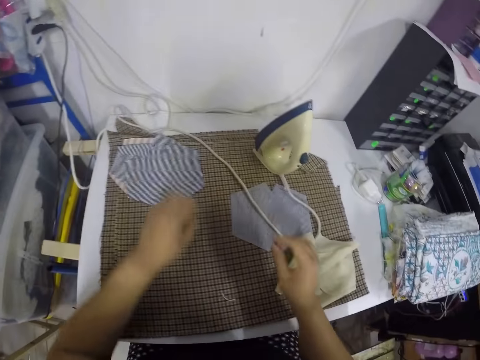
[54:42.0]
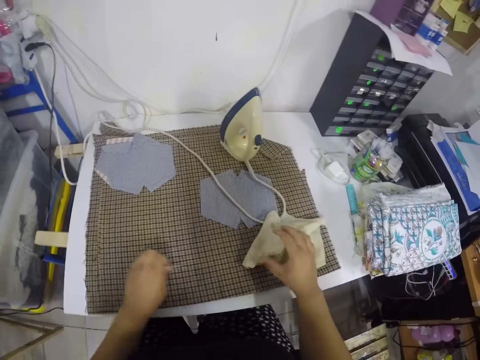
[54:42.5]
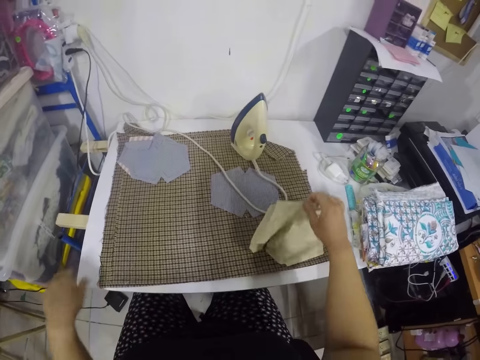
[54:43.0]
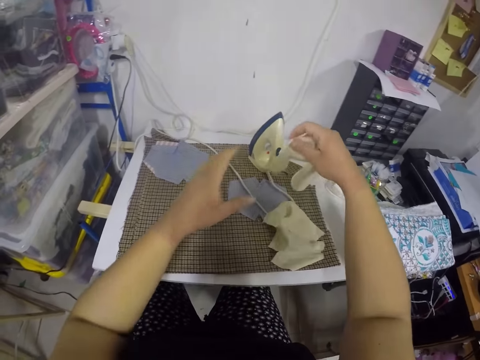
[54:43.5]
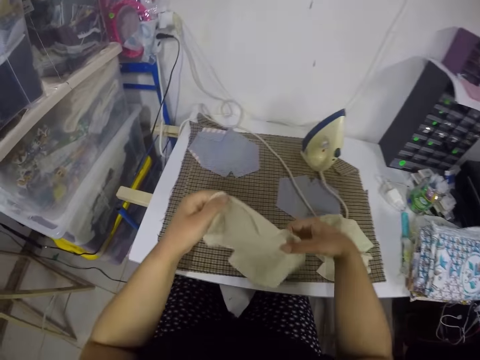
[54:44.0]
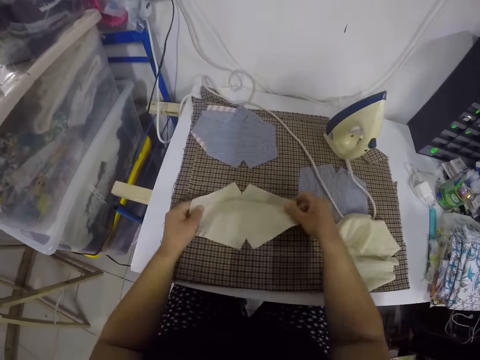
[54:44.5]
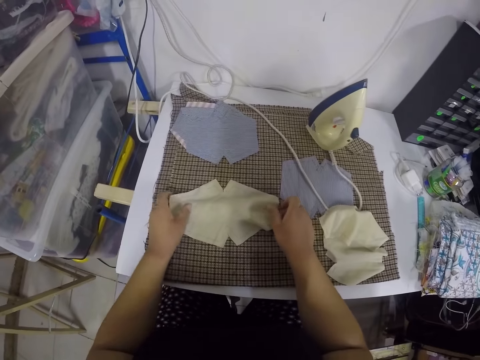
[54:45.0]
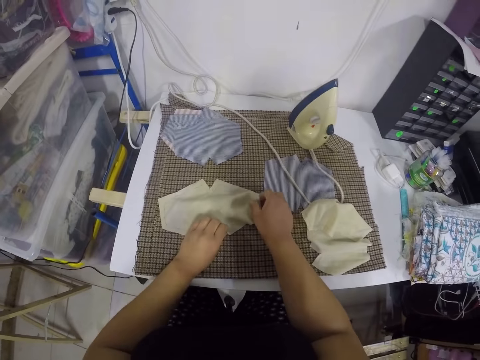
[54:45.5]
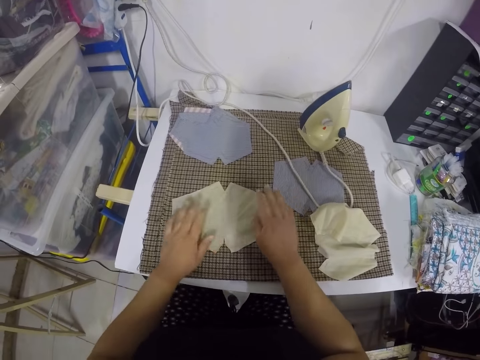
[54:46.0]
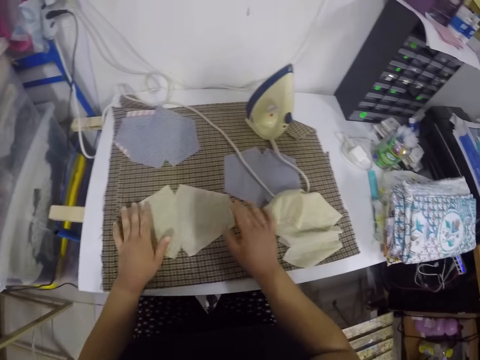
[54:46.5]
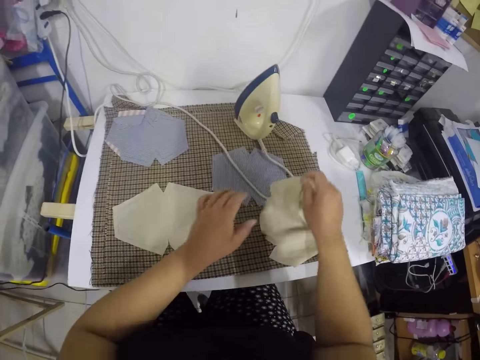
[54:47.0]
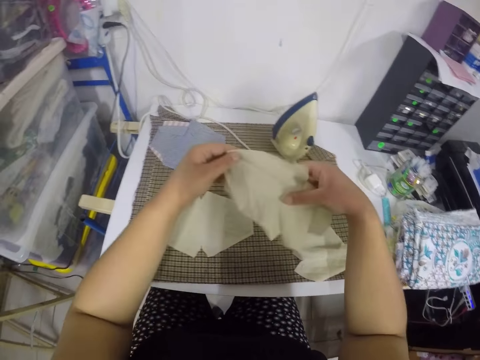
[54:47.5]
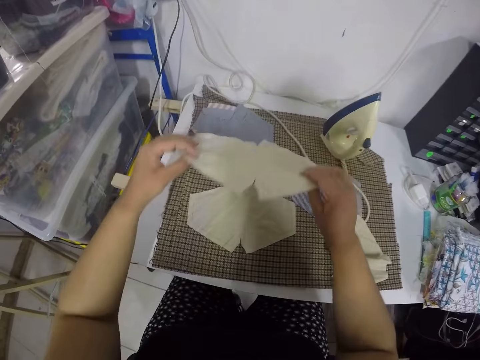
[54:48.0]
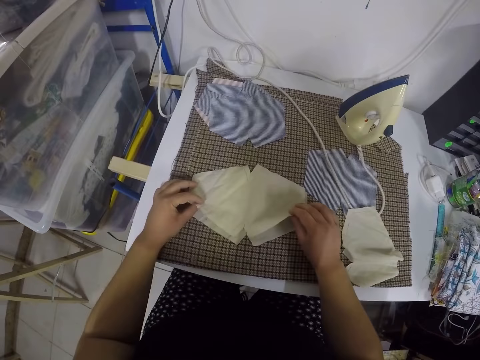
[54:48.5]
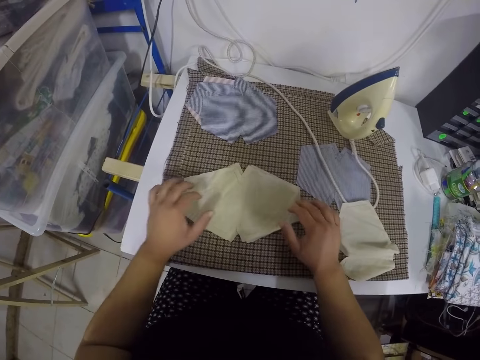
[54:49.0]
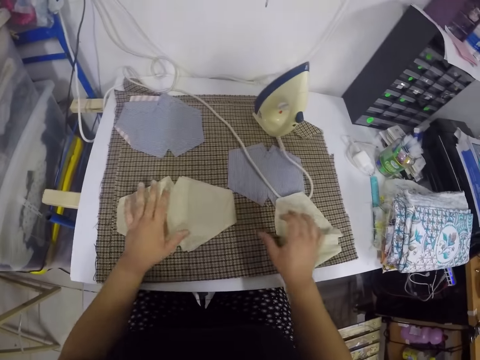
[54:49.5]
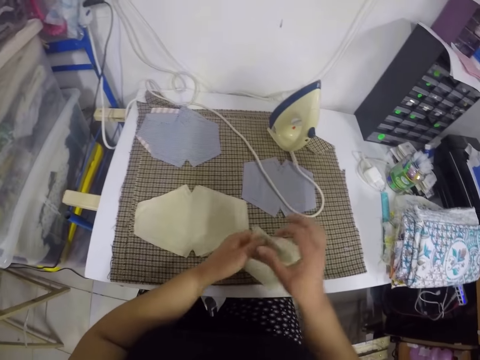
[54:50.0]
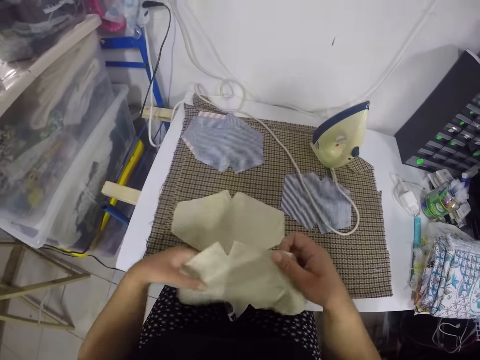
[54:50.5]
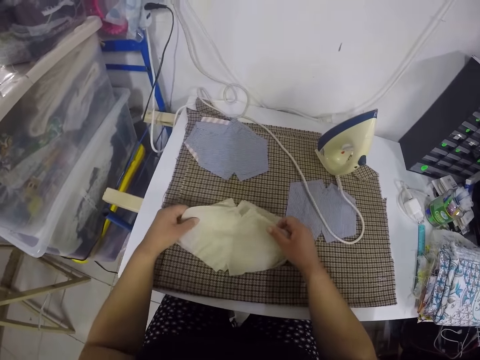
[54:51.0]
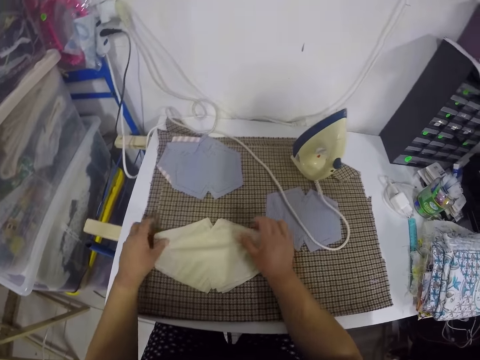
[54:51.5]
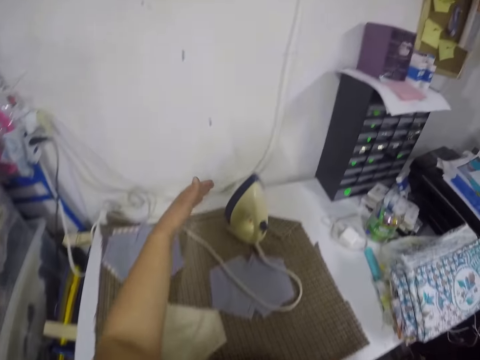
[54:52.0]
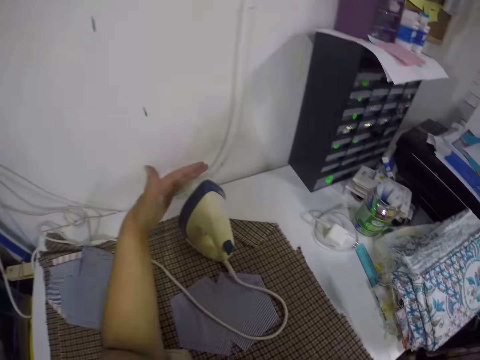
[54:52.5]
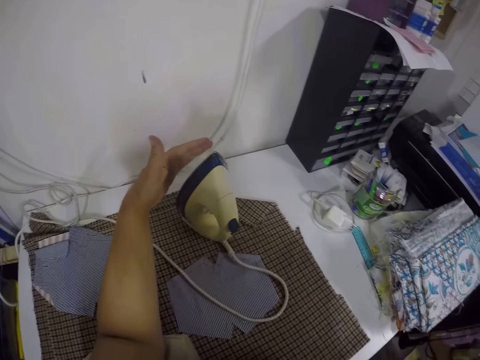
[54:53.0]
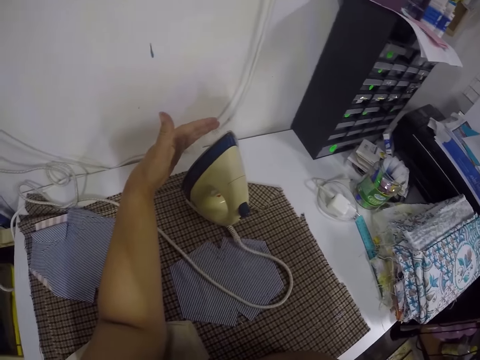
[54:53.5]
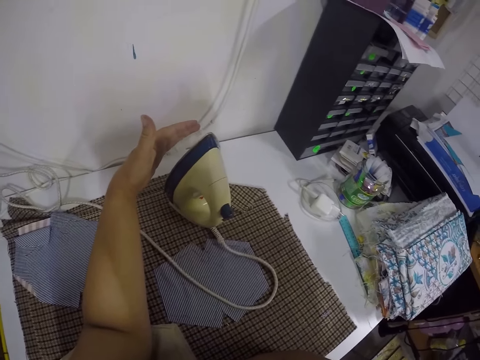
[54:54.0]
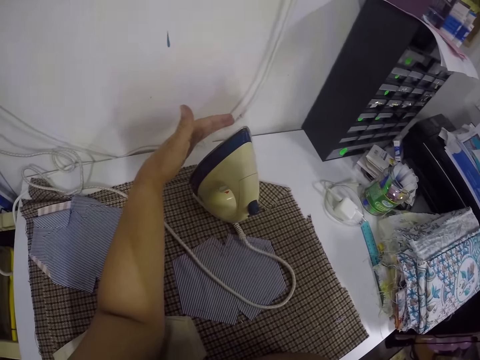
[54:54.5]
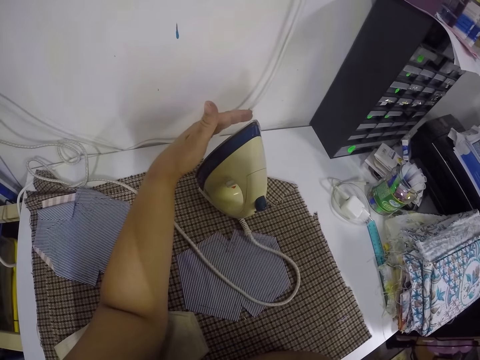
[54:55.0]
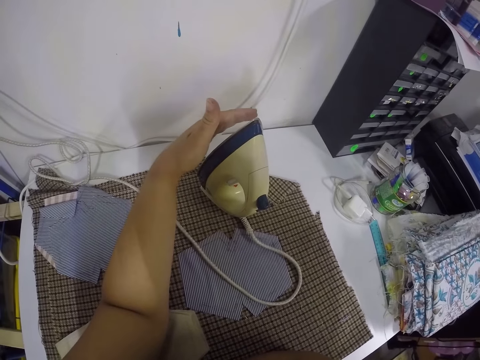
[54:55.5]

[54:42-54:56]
The camera wearer drops the pieces of cloth on the table. She removes a thread on the pressing board with her left hand. She picks a cloth from the cloths on the table with her right hand. She stretches the cloth with both hands. She lays the cloth on the pressing board with both hands. She adjusts the cloth on the pressing board with her hands. She picks a cloth from the cloths on the table with her right hand. She stretches the cloth with both hands. She moves the piece of cloth. She lays the cloth on the cloths on the pressing board with both hands. She adjusts the cloth on the pressing board with her hands. She picks a cloth from the cloths on the table with her right hand. She holds the cloth with both hands. She stretches the cloth with both hands. She lays the cloth on the pressing board with both hands. She moves her hand.

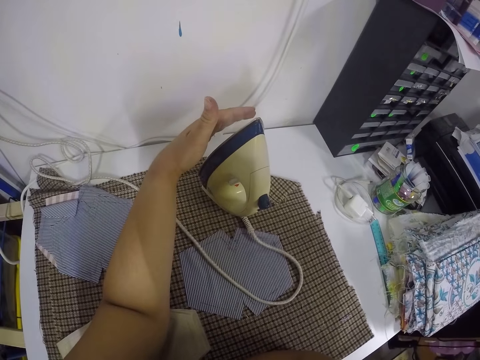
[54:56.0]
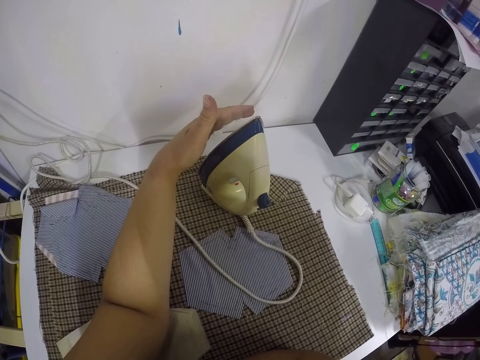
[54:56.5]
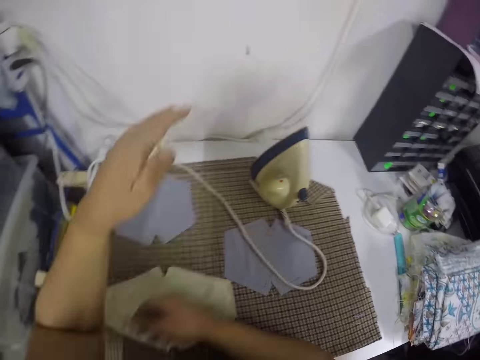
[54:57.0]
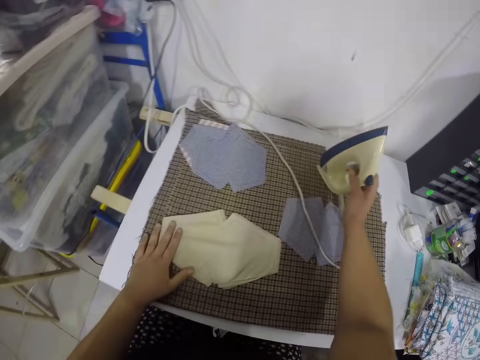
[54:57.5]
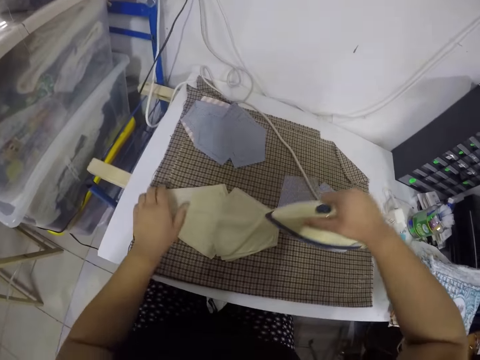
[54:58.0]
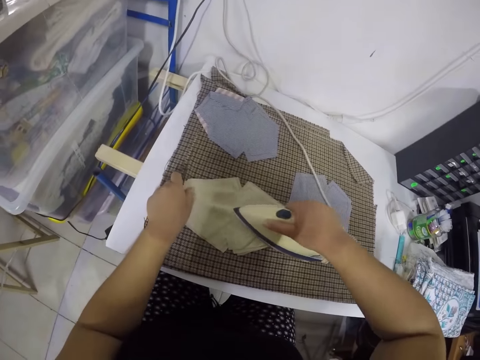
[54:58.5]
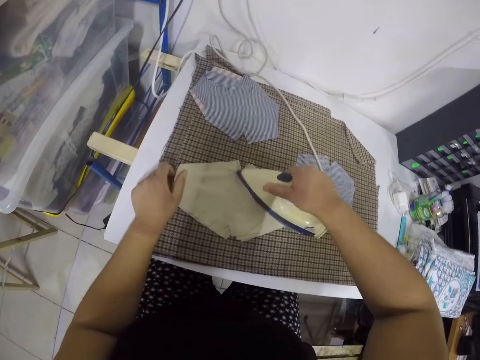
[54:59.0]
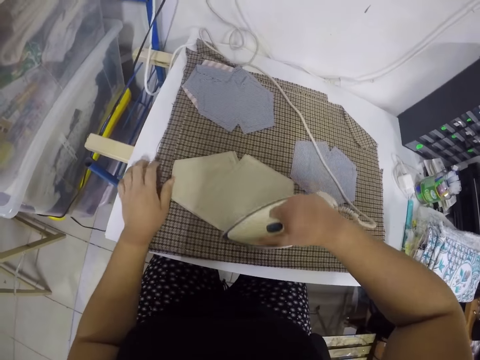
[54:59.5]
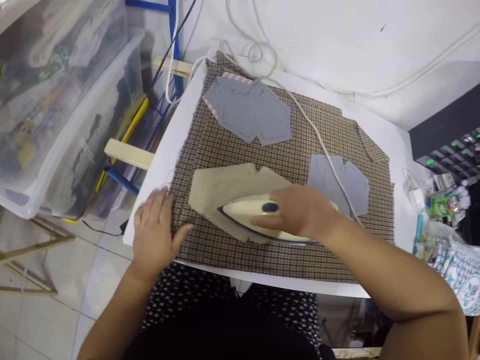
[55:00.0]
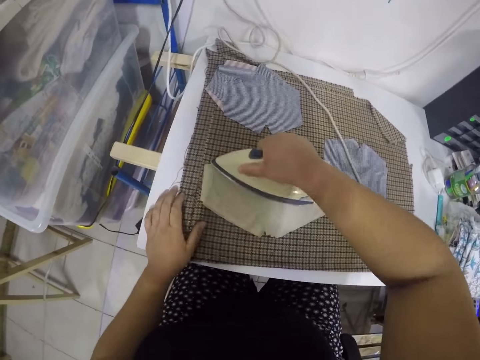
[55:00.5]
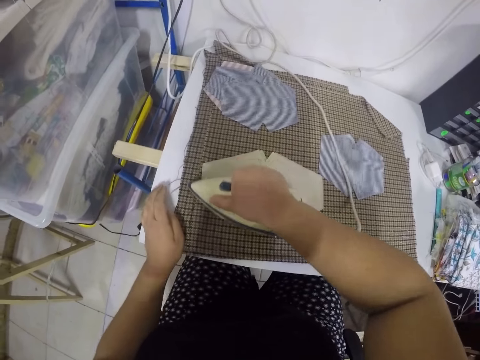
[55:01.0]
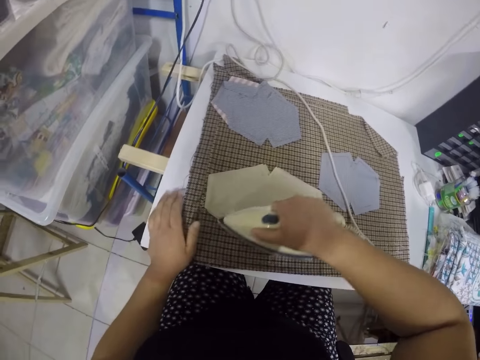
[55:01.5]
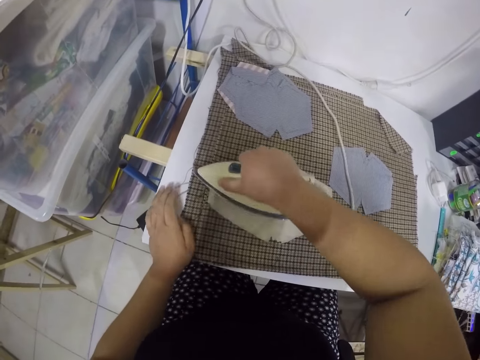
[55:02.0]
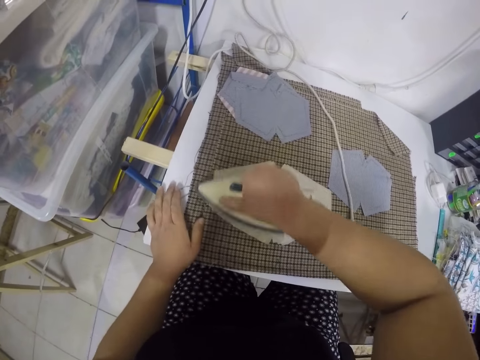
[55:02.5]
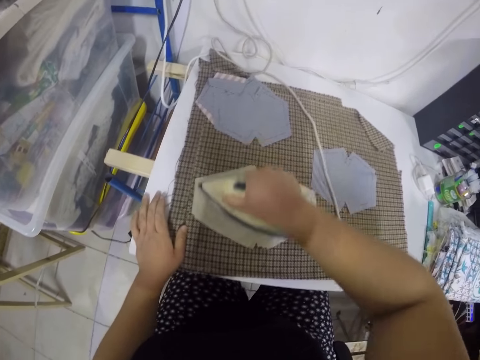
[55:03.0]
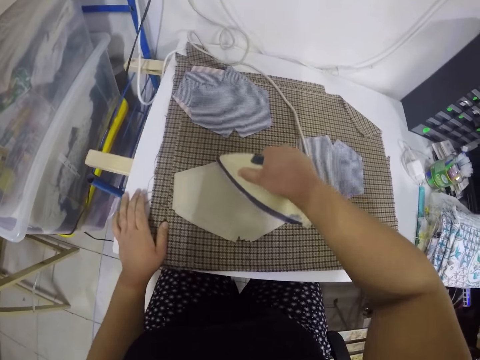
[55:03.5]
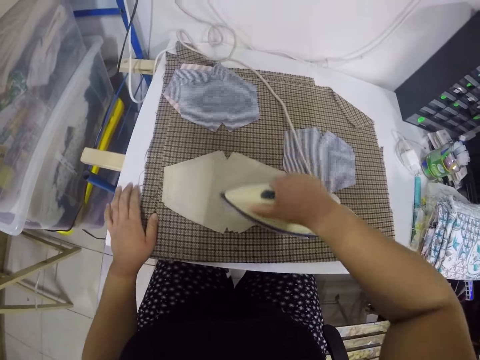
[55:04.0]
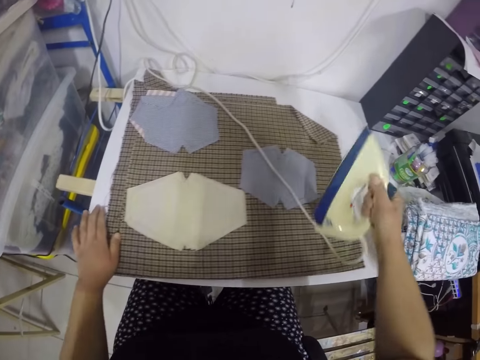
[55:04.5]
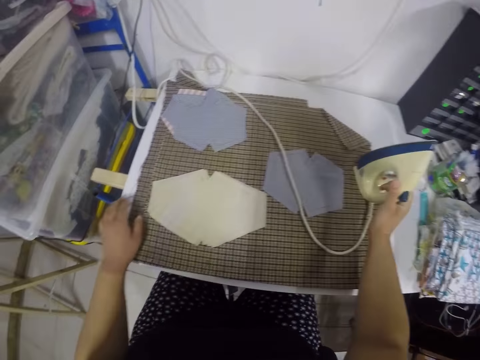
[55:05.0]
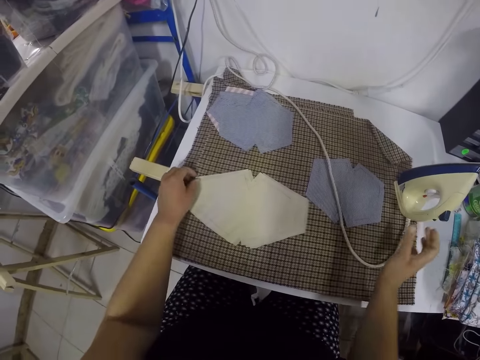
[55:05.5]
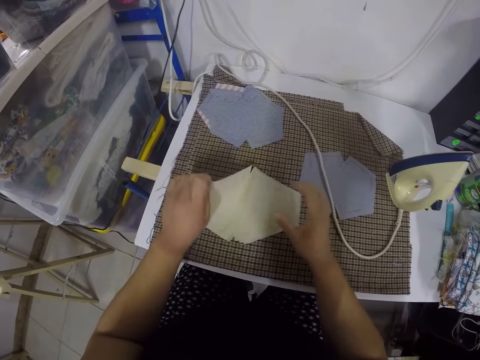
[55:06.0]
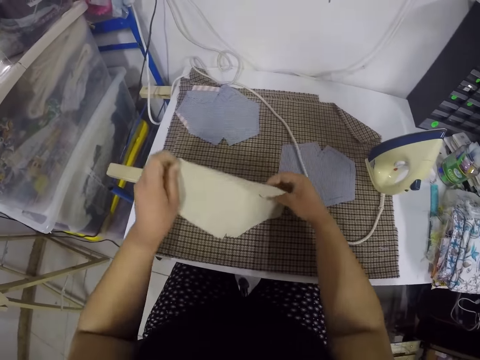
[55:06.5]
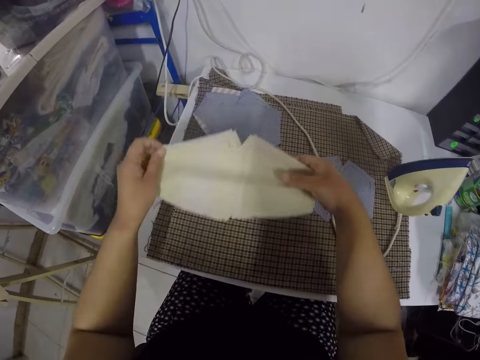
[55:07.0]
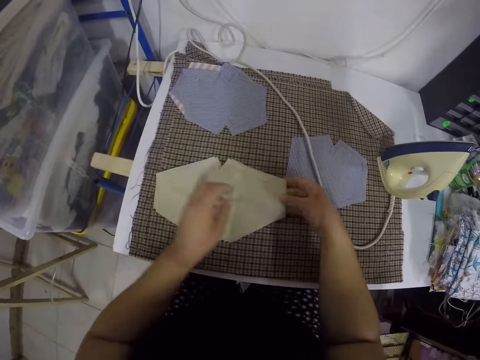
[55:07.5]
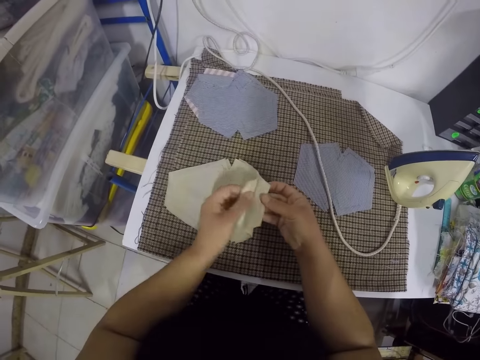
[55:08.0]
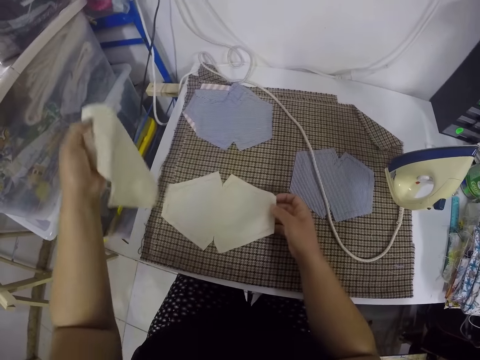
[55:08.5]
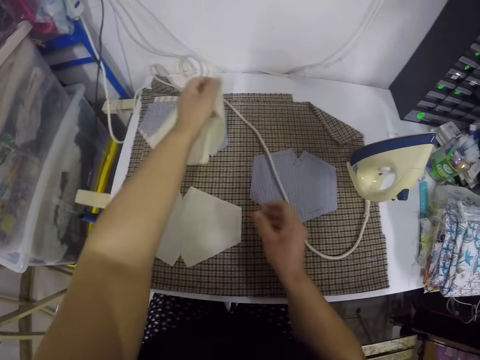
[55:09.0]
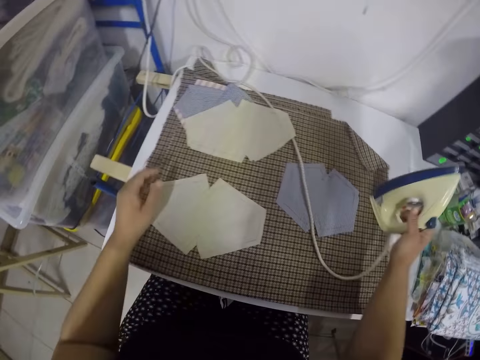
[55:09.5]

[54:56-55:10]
The camera wearer picks up the iron or iron box from the pressing board with her right hand. She moves the iron box. She presses the cloths on the pressing board with the iron. She moves the iron box. She drops the iron on the pressing board with her right hand. She adjusts the cloths on the pressing board with both hands. She splits the cloths with both hands. She turns the pieces of cloth. She moves the piece of cloth. She drops the cloths on the pressing board with her left hand. She picks up the iron on the pressing board with her right hand.
